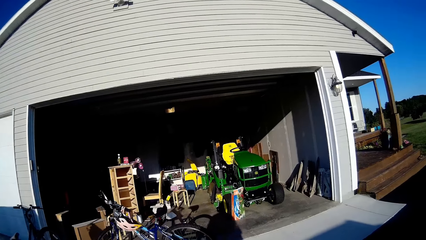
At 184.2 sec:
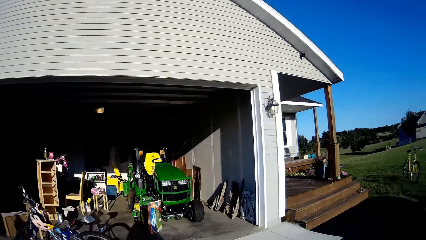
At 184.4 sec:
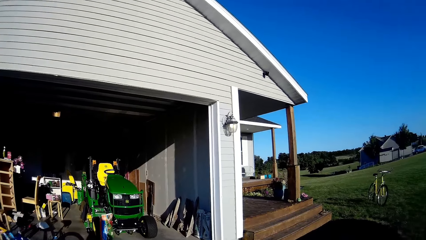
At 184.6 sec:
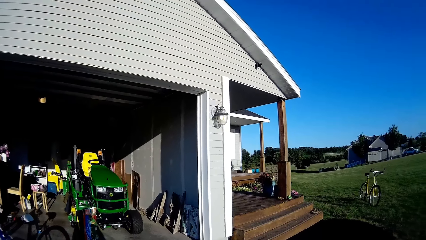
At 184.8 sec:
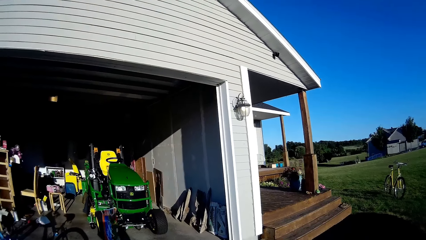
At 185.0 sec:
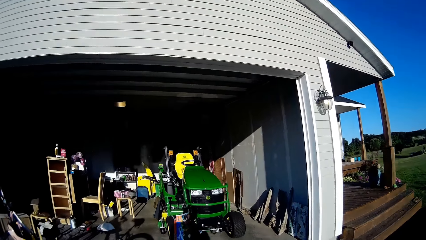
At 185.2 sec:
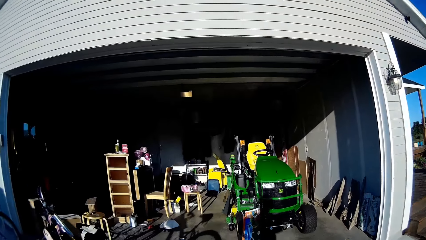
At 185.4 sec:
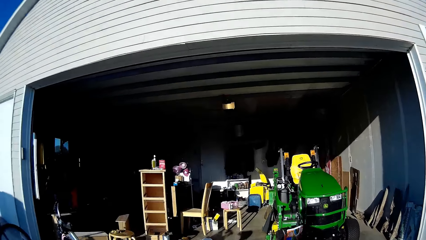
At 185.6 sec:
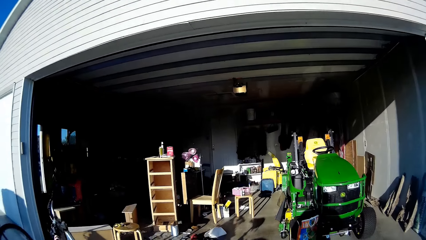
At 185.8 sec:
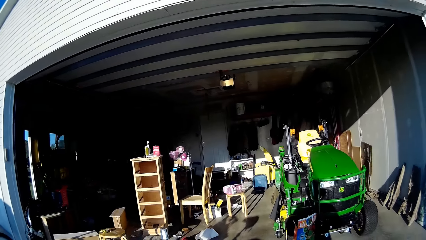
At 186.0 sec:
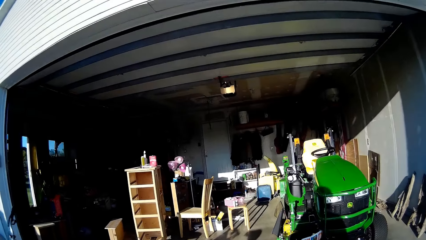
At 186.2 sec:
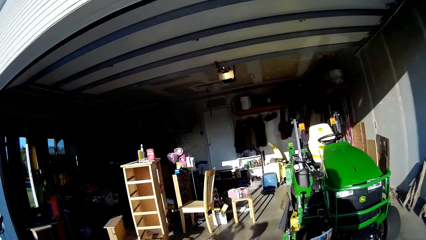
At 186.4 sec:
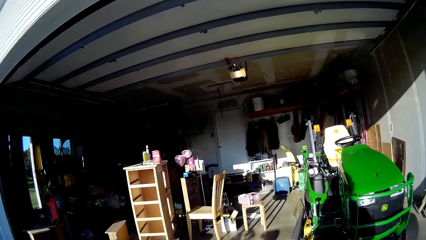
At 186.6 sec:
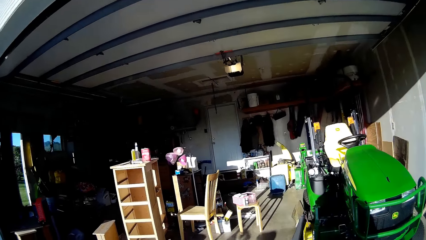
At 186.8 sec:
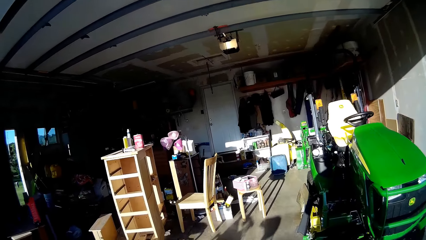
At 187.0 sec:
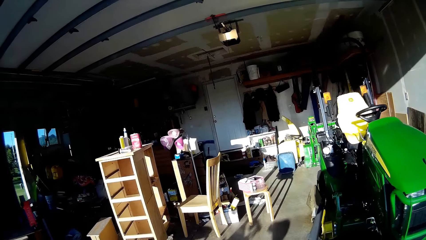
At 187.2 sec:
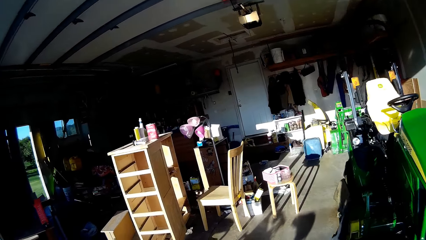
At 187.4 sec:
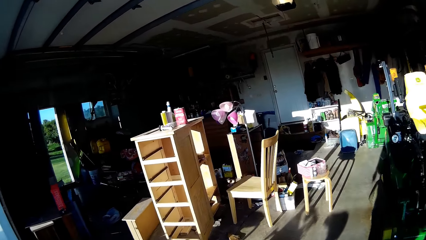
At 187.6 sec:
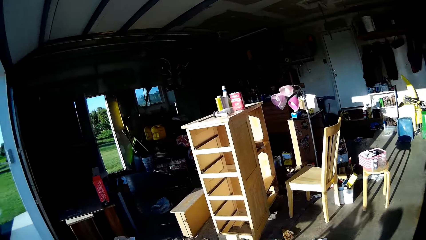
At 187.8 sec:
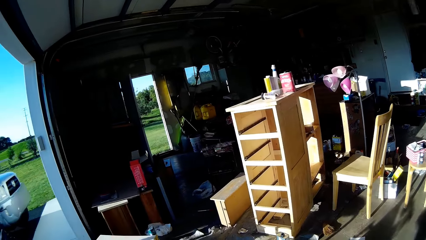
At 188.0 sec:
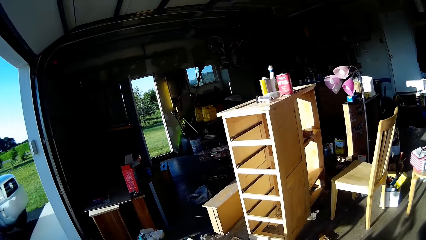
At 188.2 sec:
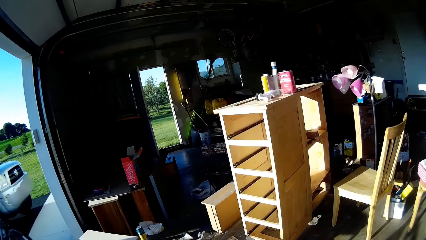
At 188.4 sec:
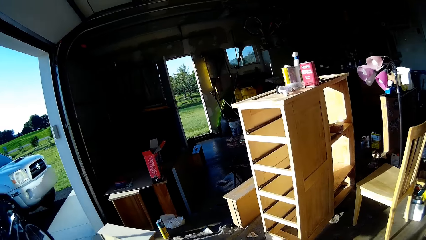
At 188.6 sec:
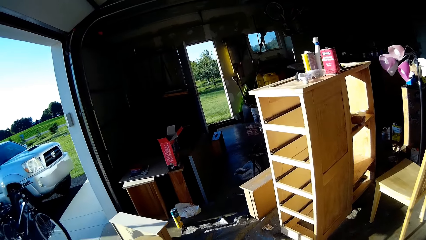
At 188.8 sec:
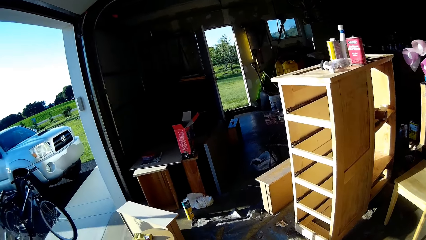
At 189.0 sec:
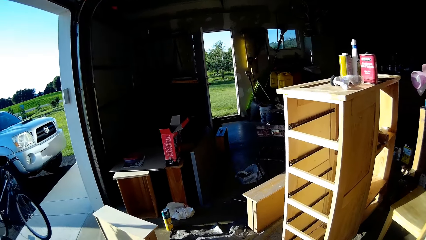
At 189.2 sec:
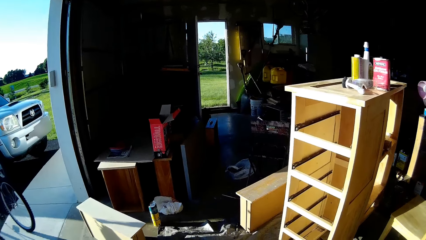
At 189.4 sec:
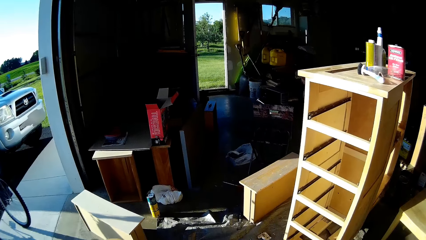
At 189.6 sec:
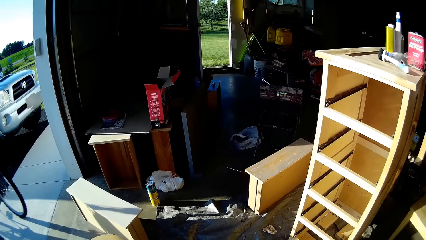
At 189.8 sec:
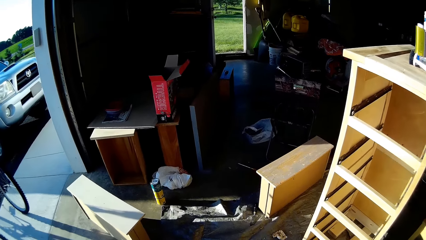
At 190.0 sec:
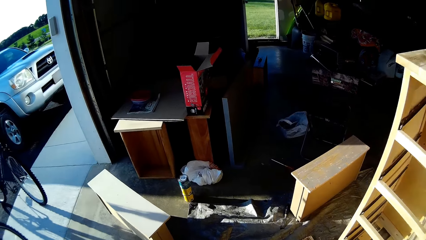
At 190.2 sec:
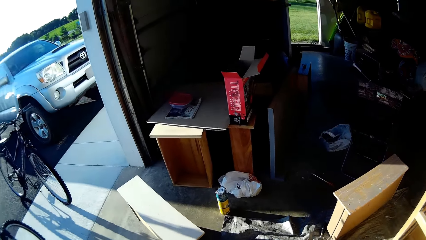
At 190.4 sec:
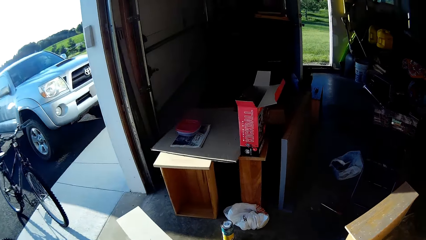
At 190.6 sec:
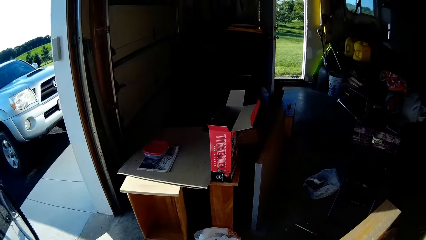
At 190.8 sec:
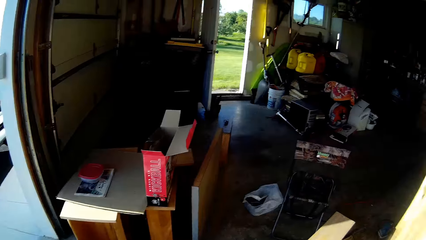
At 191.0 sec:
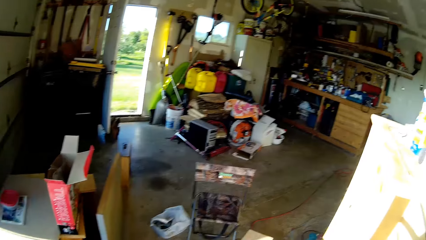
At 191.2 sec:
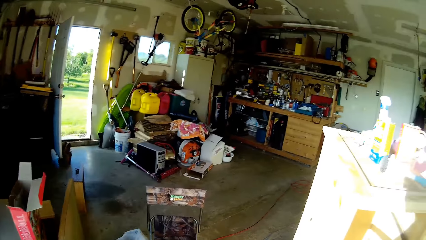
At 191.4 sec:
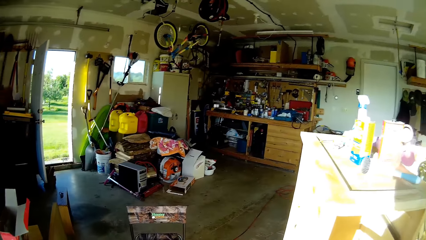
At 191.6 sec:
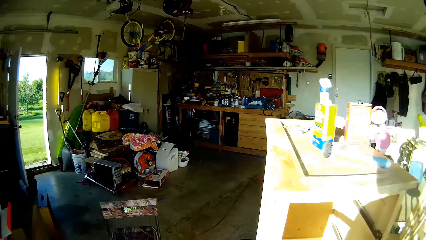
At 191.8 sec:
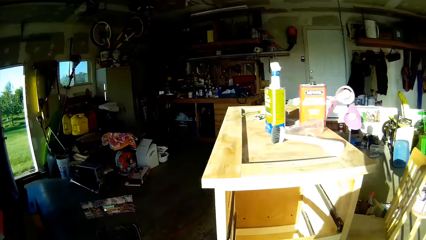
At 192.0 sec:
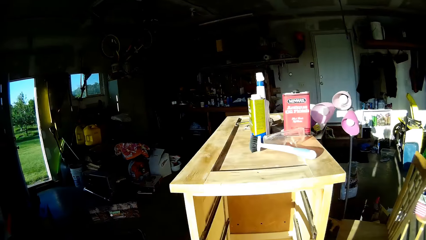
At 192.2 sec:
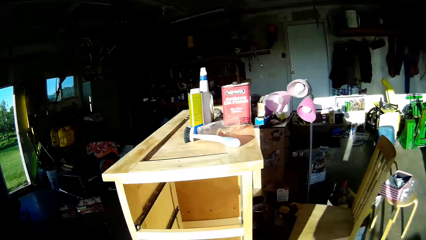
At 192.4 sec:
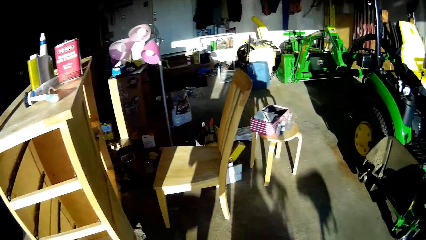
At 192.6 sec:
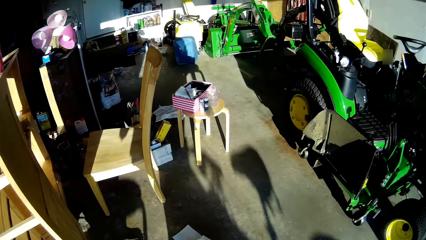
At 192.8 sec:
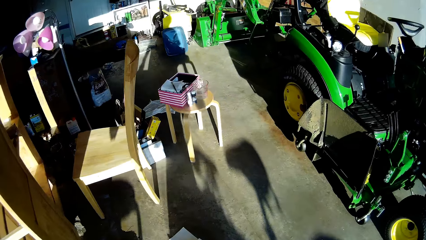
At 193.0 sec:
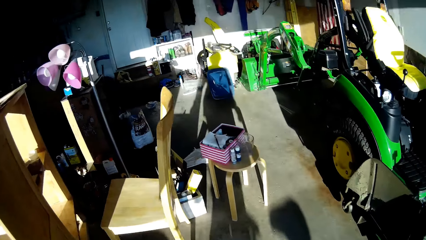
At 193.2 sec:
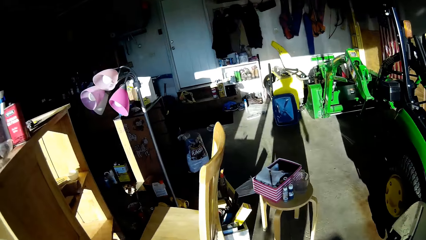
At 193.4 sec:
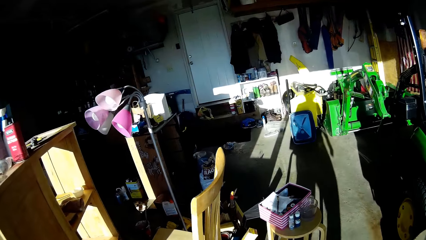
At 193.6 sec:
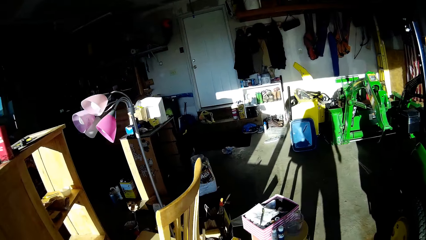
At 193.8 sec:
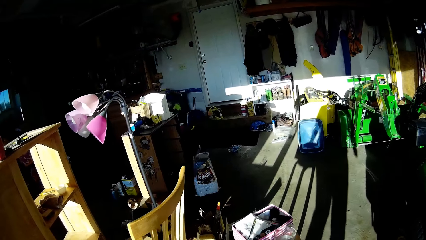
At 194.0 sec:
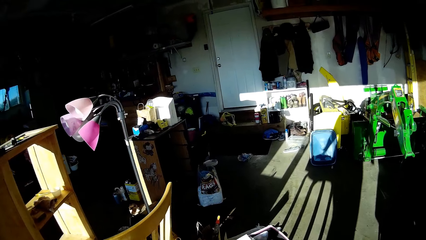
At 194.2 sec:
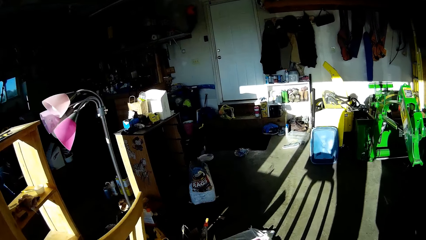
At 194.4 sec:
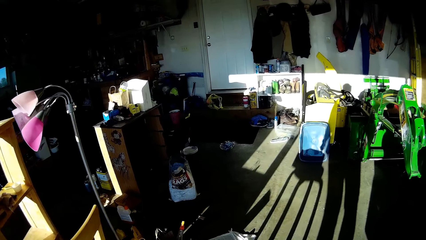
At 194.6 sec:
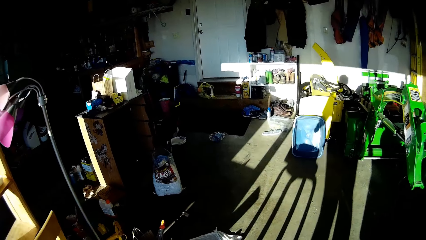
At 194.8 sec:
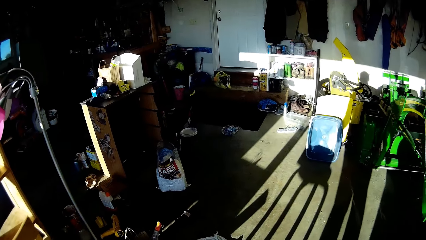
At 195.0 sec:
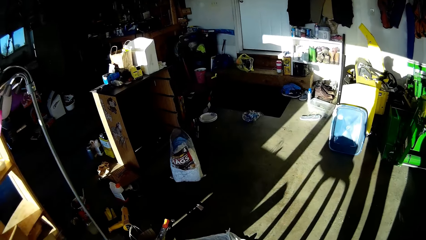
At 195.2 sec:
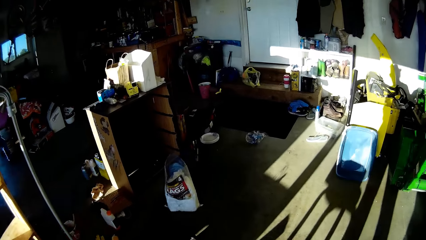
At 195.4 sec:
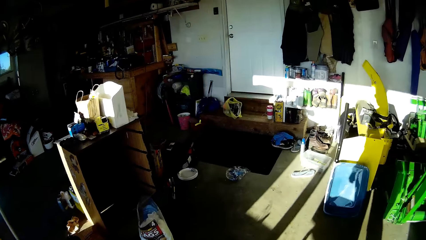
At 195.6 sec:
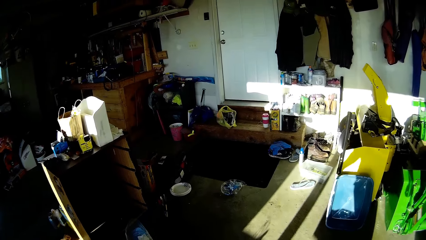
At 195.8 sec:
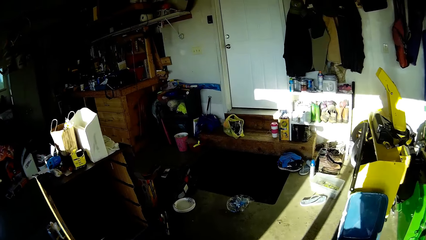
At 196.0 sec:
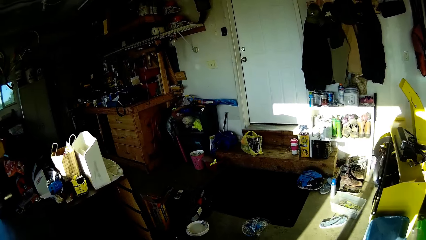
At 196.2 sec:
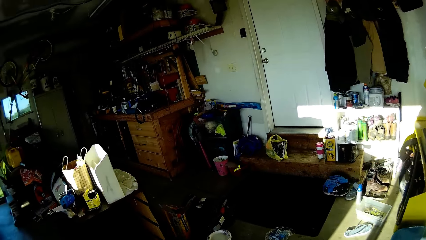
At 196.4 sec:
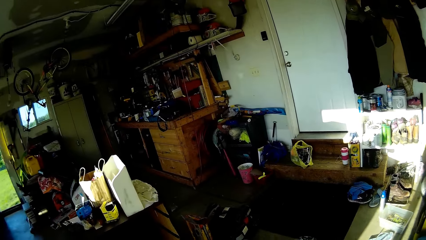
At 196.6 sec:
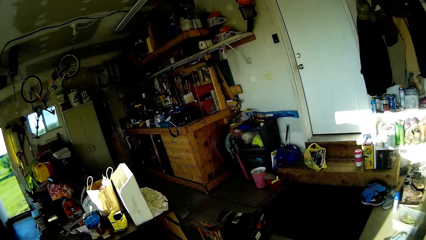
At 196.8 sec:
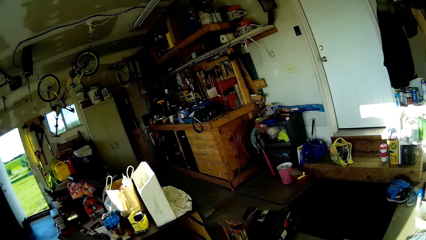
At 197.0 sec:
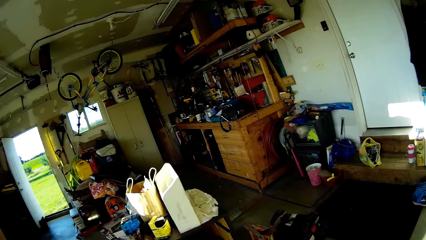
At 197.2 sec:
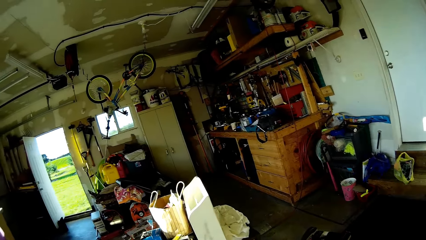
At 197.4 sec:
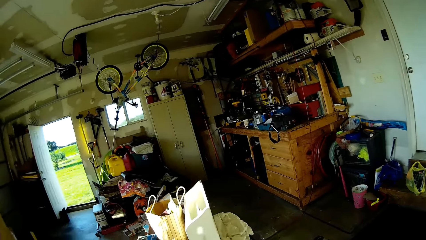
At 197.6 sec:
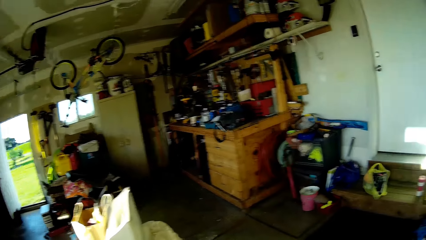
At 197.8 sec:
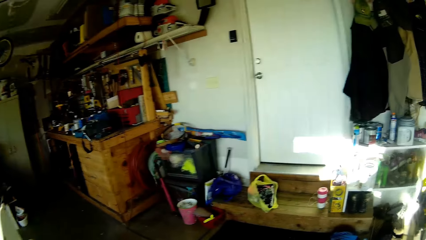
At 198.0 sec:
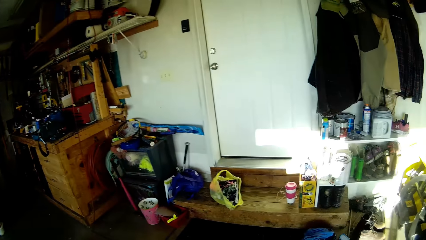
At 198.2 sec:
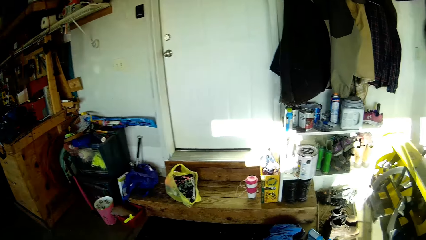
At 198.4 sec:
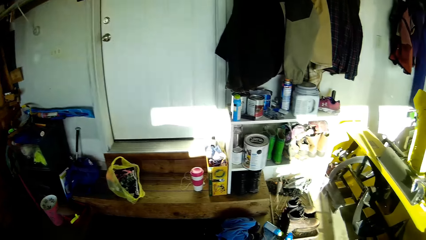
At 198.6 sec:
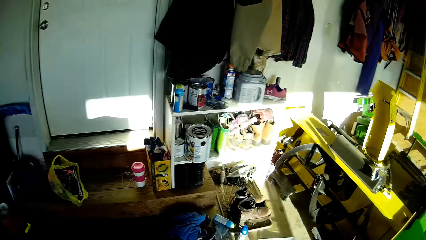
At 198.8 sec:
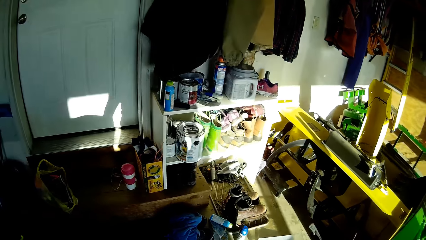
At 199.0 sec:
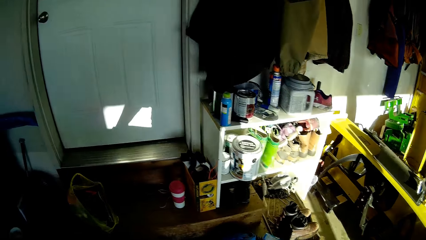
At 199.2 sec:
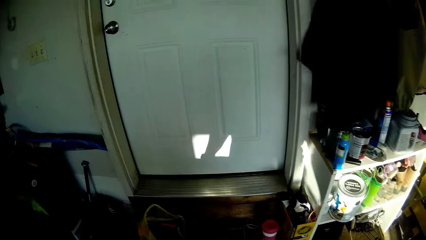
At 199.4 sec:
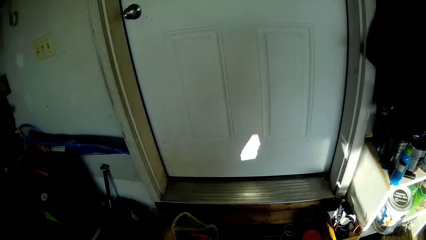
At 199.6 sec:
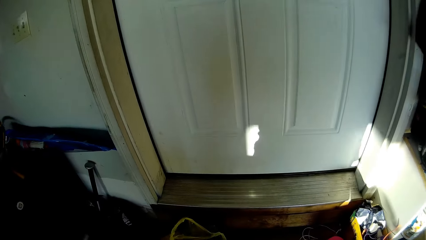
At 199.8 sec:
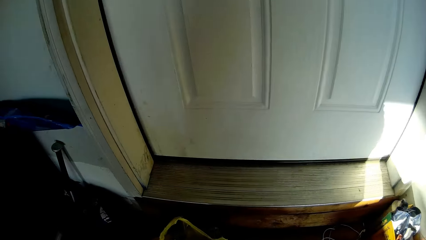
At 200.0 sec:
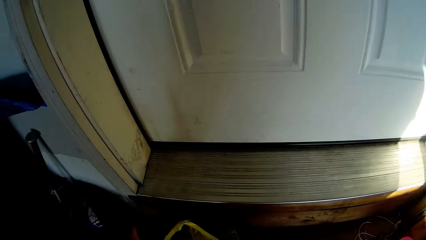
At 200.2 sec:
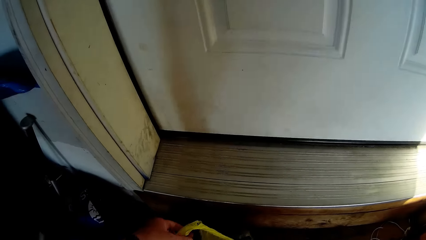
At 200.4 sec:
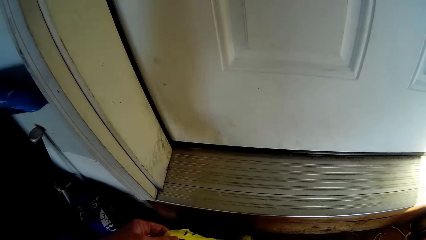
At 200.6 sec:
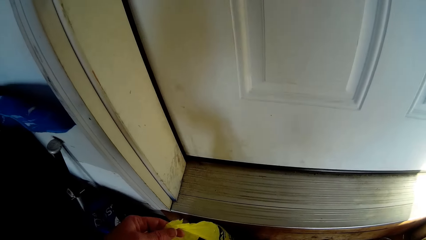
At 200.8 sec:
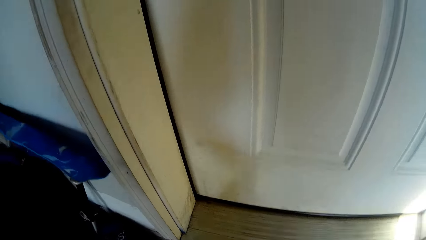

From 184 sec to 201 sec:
The camera wearer walks inside the house. They walk around the room.
